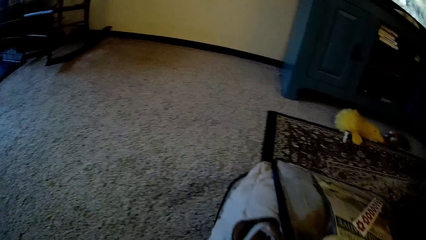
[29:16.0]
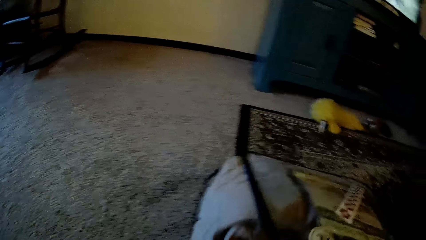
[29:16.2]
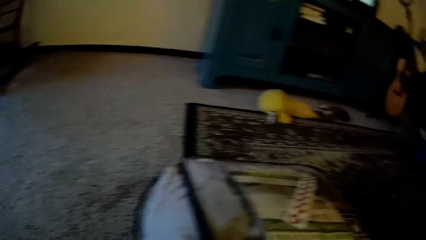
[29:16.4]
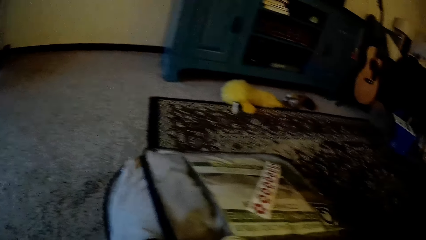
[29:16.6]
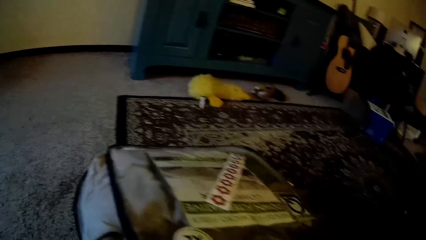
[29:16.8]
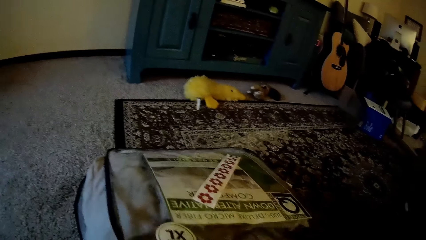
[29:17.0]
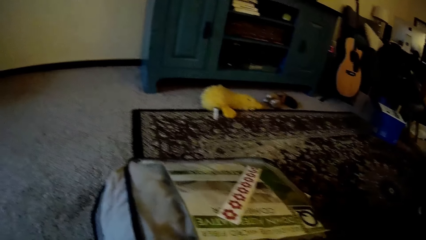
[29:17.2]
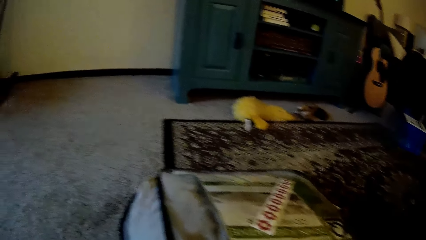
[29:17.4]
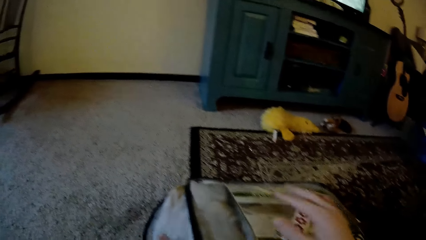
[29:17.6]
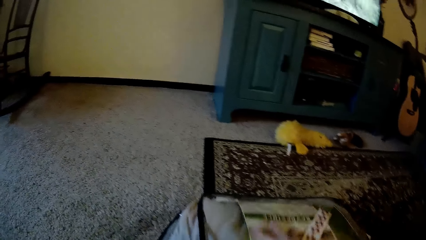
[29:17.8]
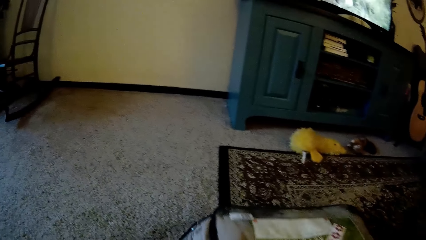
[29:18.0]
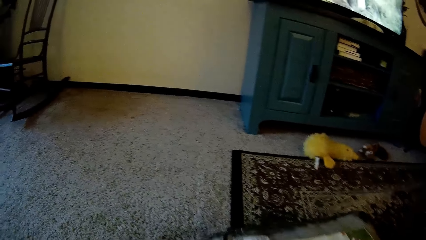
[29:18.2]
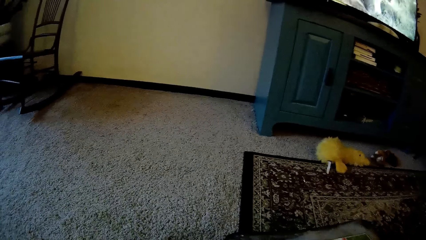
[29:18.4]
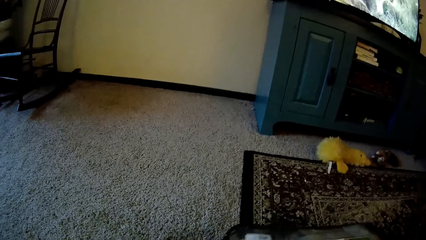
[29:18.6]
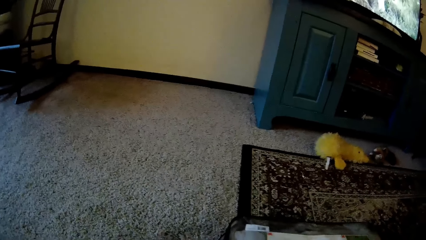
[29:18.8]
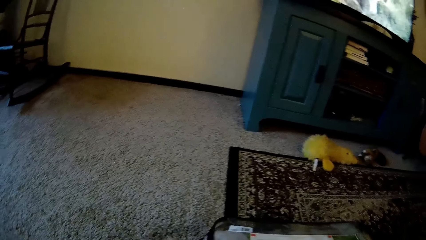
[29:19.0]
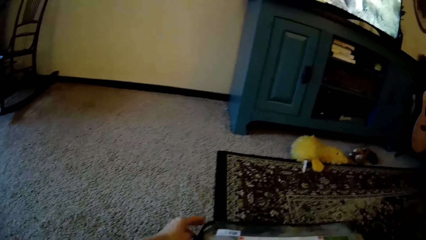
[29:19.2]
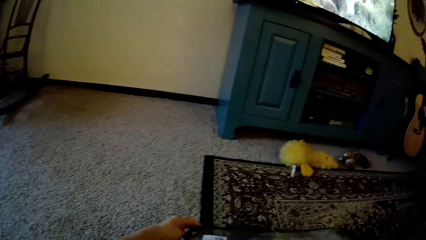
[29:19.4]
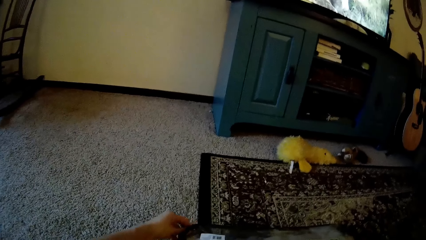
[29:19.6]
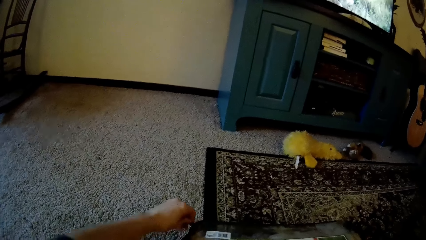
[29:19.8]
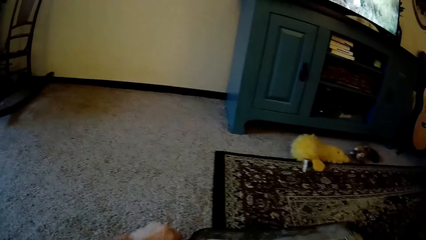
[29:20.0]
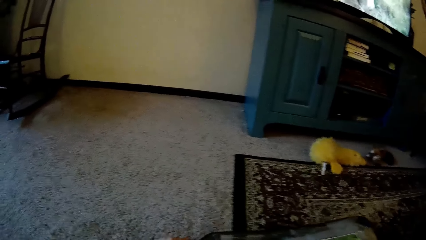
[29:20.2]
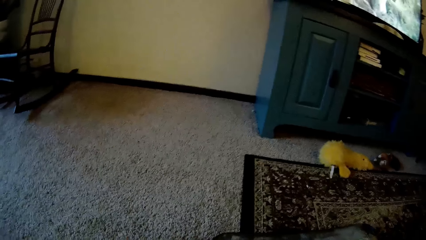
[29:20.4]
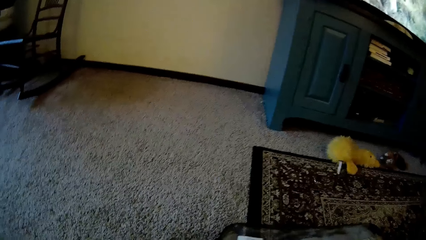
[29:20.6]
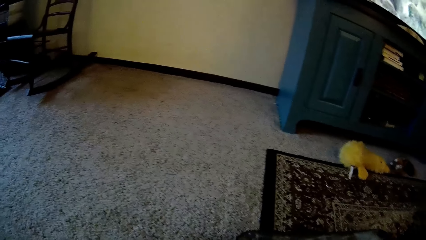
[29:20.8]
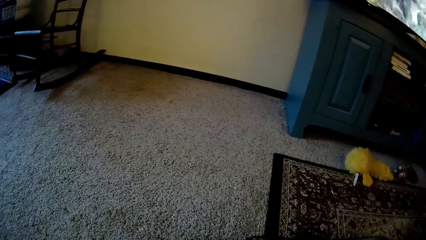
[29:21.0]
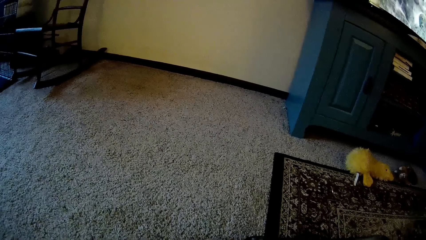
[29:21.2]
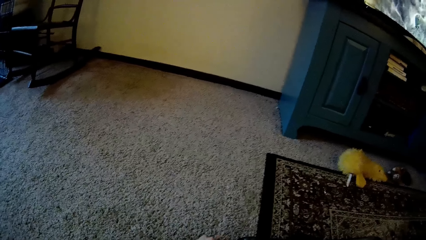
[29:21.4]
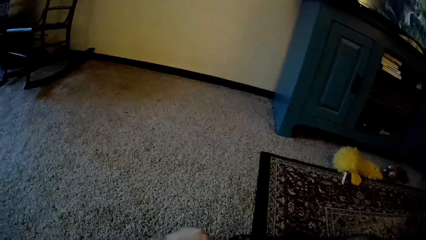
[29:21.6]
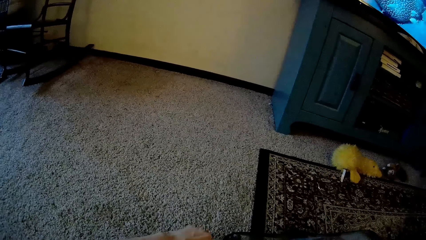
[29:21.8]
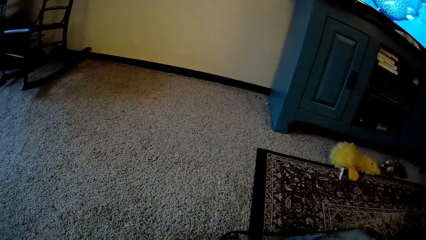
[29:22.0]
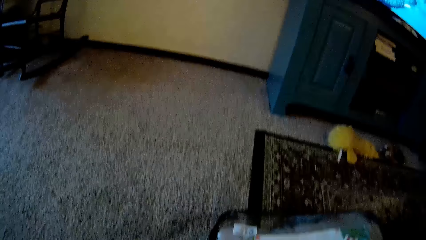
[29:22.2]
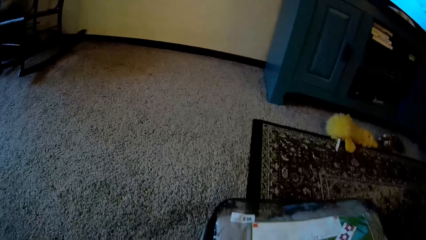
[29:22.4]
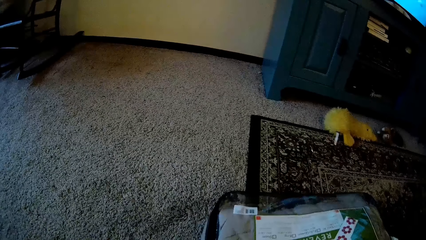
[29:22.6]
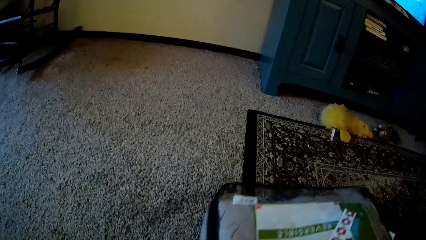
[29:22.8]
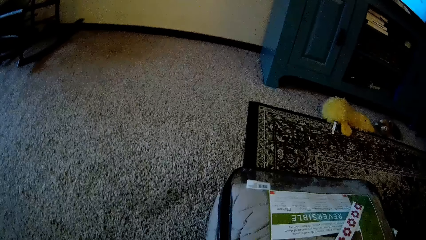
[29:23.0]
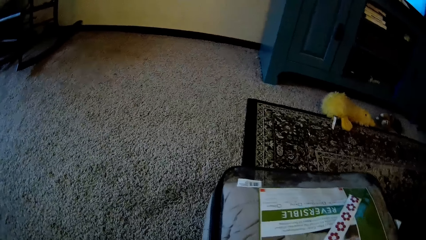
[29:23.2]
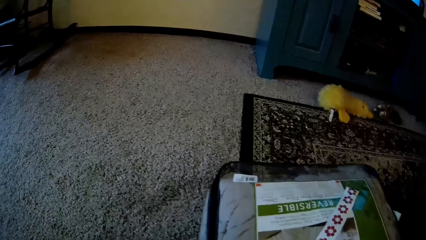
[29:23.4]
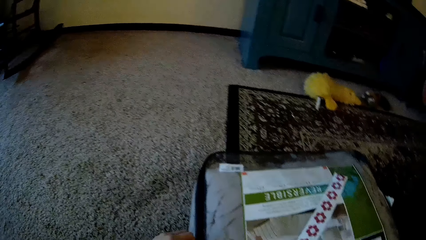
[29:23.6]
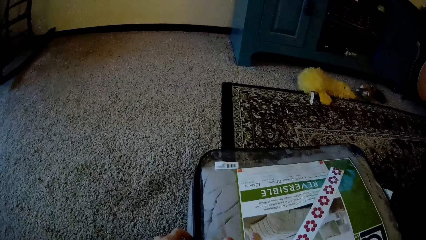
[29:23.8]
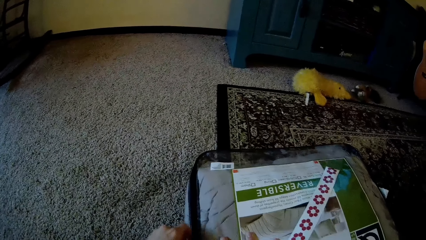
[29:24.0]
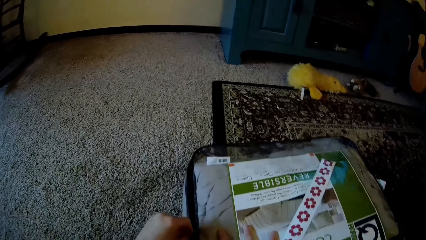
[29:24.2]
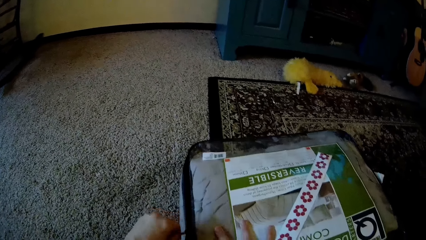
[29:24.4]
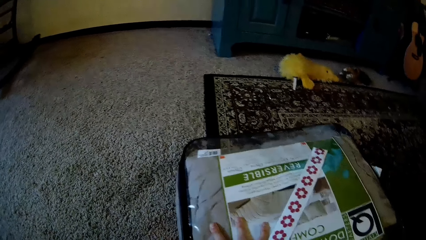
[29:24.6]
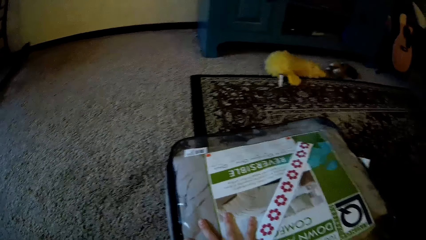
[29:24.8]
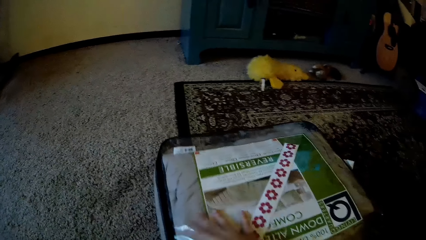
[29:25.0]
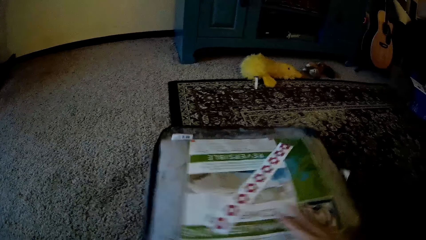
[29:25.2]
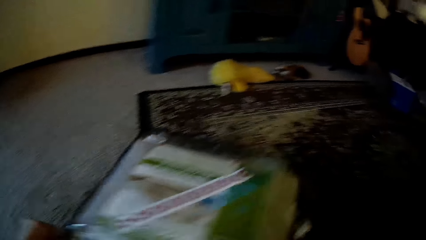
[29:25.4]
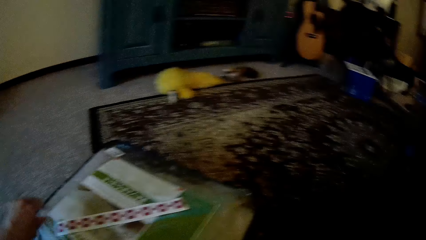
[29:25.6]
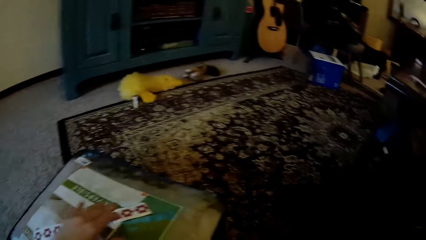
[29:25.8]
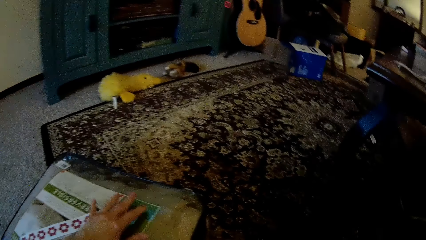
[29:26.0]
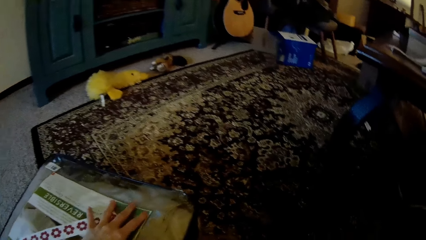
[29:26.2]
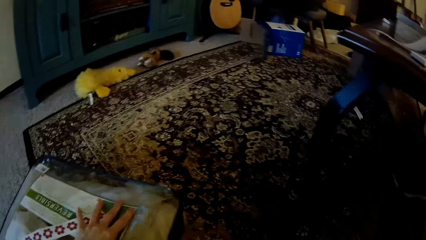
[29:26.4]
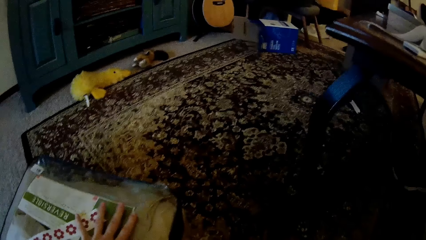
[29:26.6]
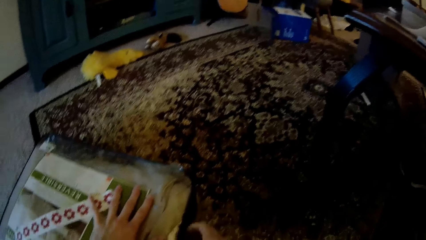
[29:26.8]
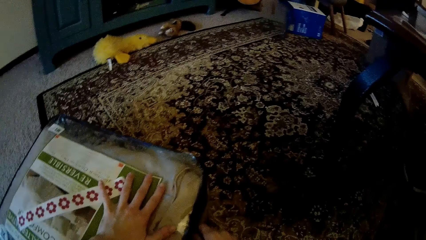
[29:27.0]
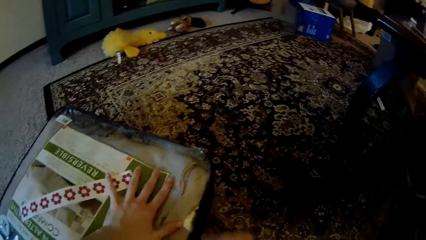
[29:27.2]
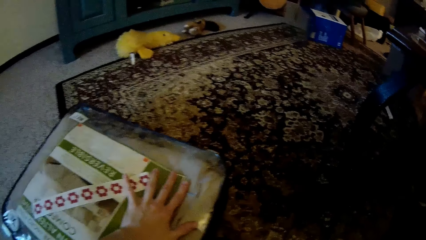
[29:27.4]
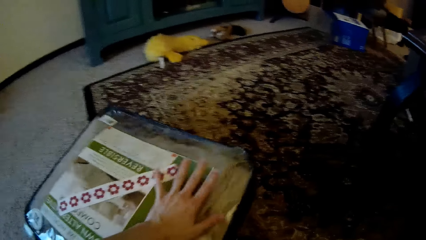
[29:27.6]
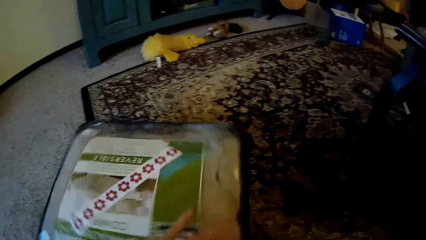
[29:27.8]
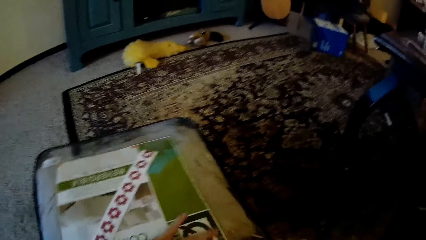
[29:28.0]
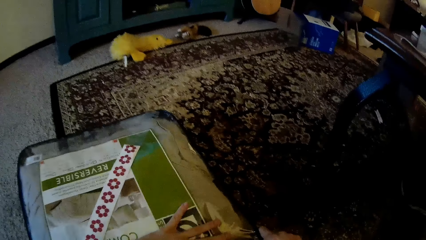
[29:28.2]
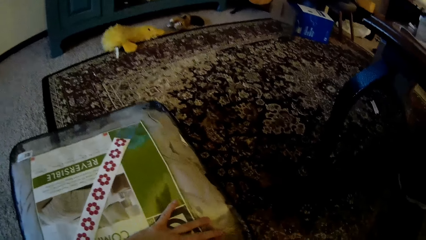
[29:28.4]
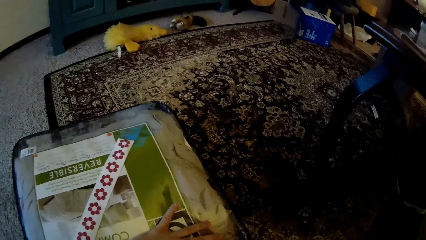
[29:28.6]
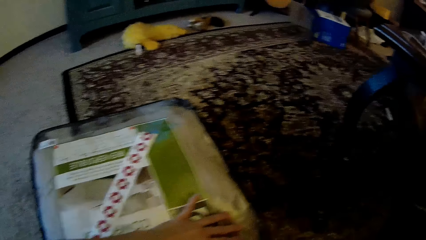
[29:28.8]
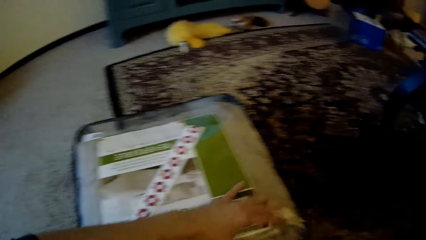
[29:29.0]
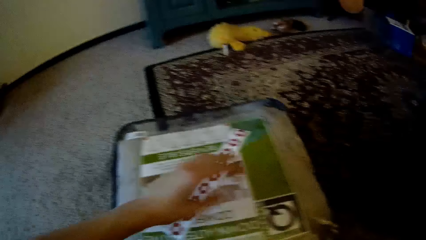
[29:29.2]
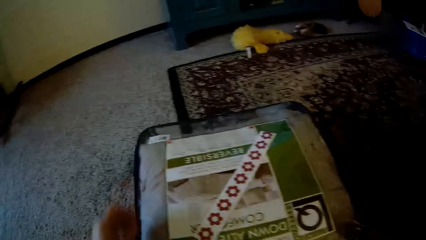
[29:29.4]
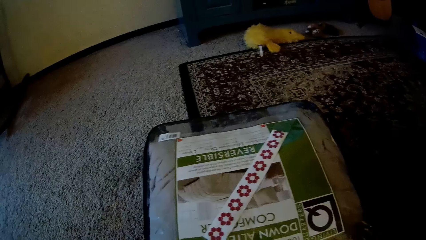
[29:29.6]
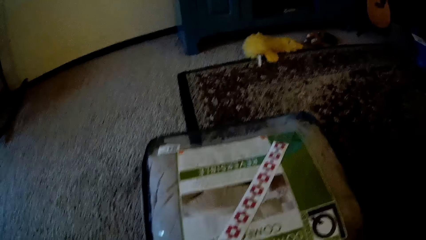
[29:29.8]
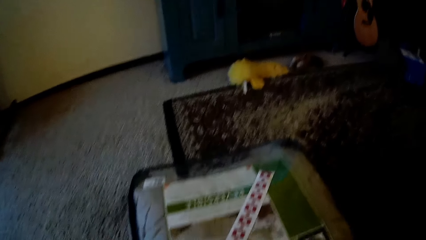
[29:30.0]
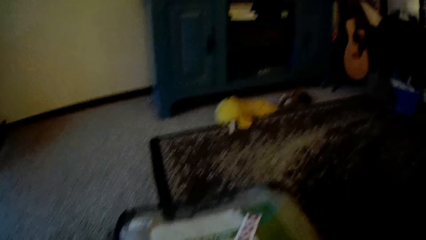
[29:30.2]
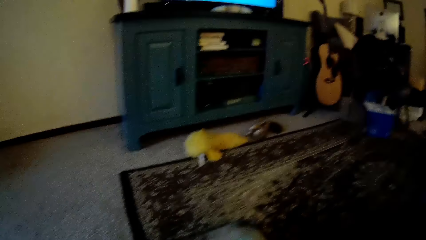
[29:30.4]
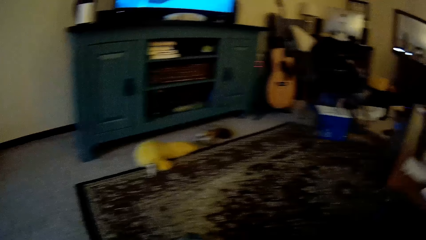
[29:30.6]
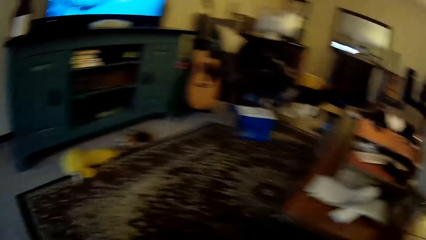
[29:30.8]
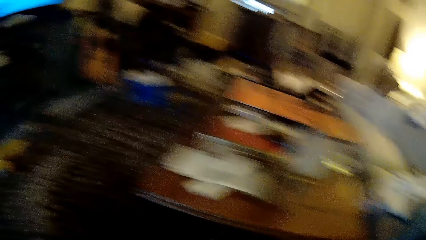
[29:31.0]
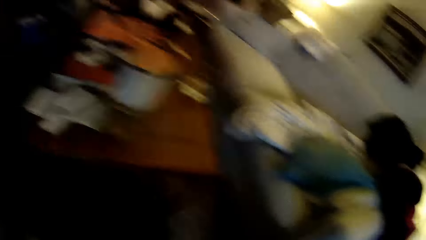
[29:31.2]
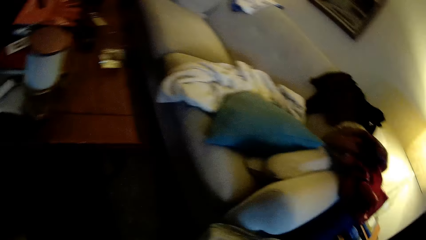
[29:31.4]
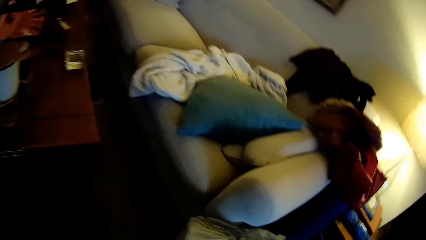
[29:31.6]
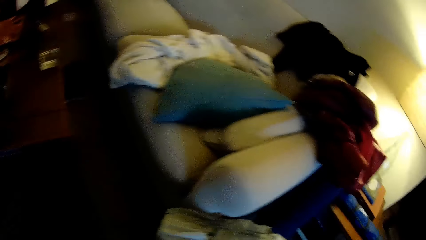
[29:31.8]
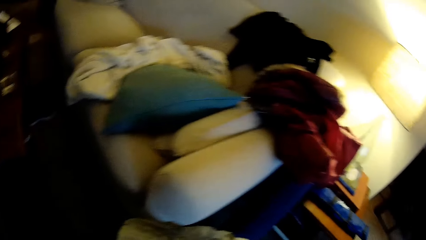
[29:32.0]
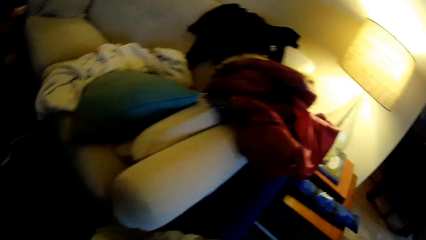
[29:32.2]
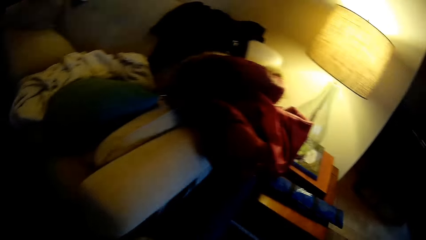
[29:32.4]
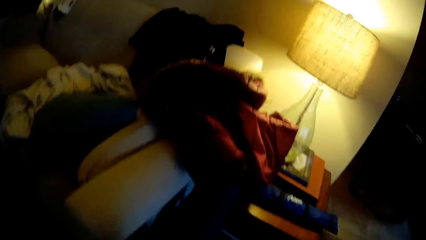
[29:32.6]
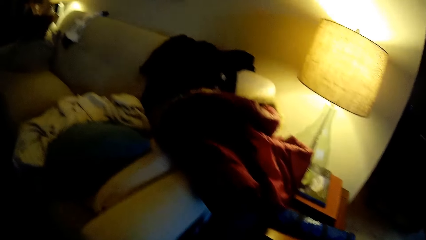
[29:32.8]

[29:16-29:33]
The camera wearer zips the bag with her left hand. She zips the bag with her right hand. She walks.
